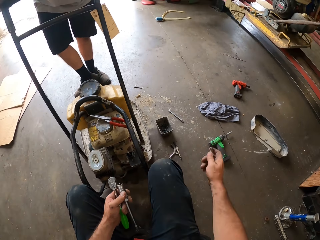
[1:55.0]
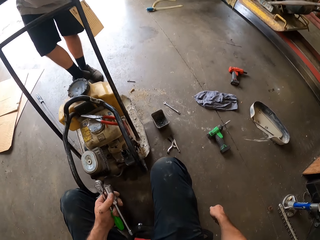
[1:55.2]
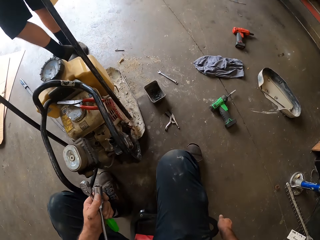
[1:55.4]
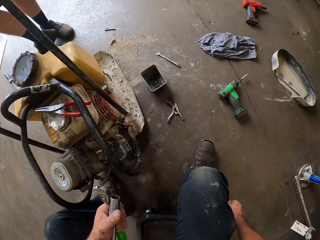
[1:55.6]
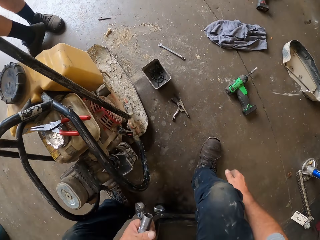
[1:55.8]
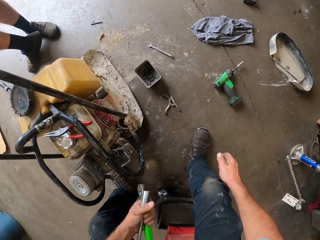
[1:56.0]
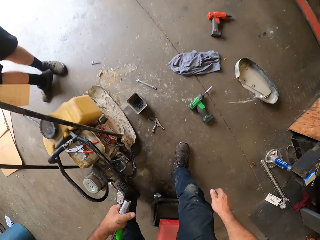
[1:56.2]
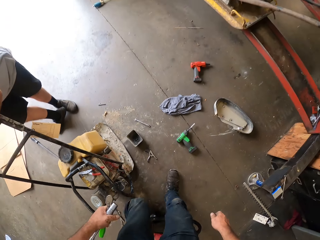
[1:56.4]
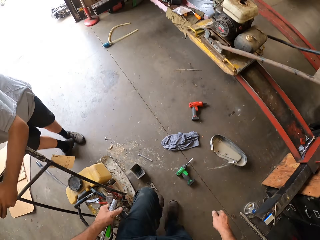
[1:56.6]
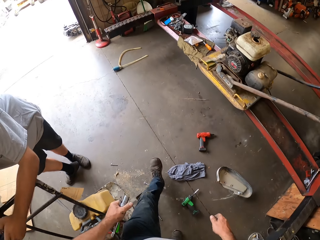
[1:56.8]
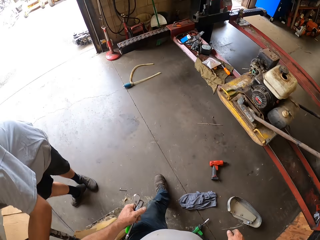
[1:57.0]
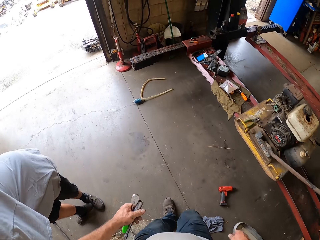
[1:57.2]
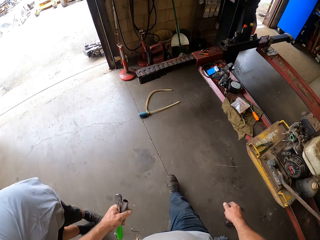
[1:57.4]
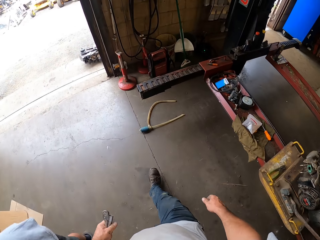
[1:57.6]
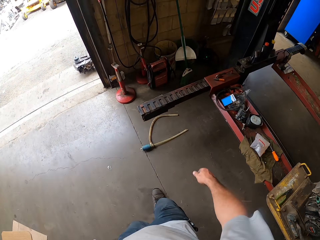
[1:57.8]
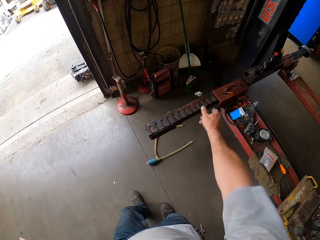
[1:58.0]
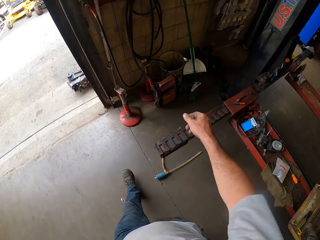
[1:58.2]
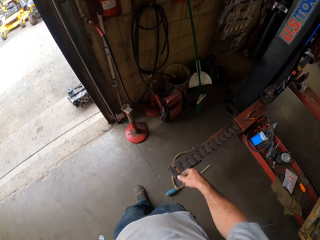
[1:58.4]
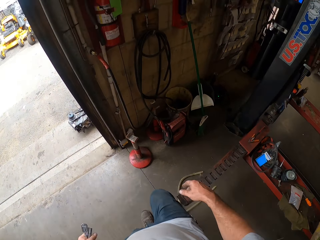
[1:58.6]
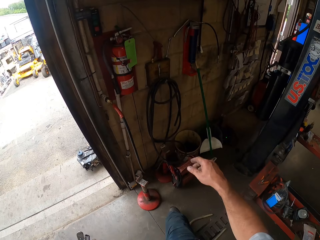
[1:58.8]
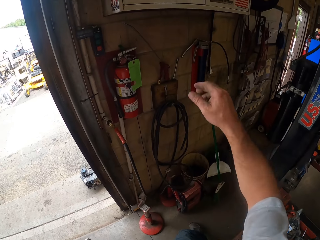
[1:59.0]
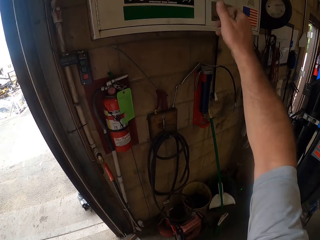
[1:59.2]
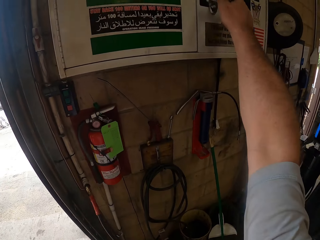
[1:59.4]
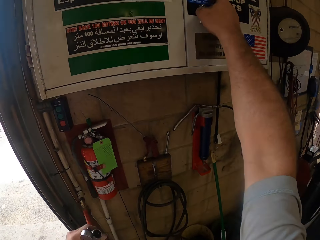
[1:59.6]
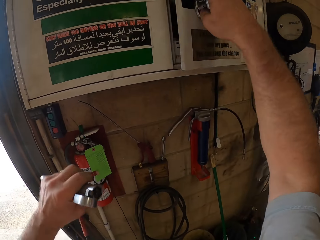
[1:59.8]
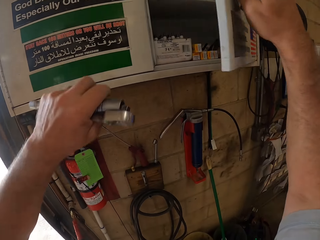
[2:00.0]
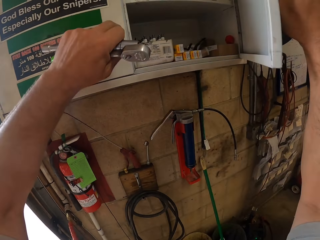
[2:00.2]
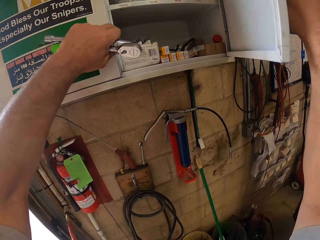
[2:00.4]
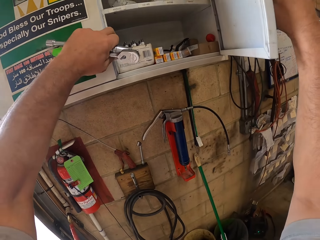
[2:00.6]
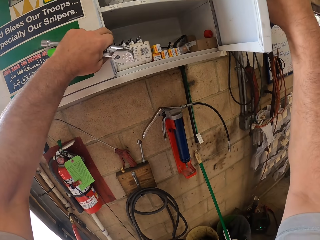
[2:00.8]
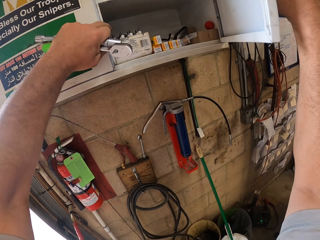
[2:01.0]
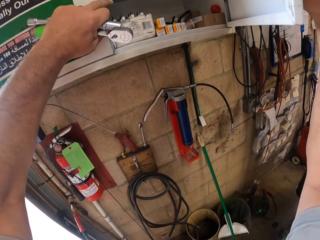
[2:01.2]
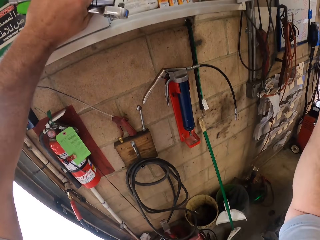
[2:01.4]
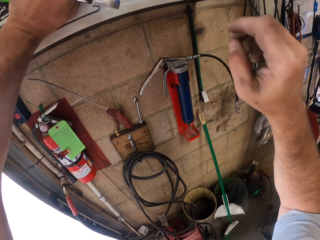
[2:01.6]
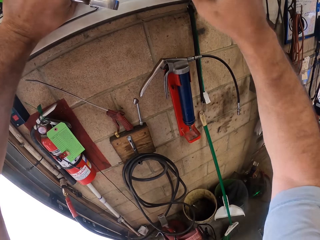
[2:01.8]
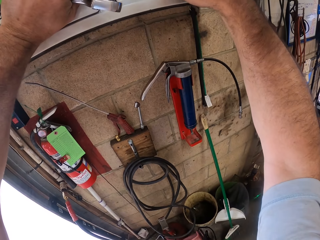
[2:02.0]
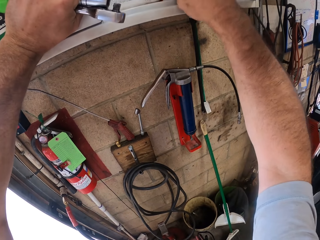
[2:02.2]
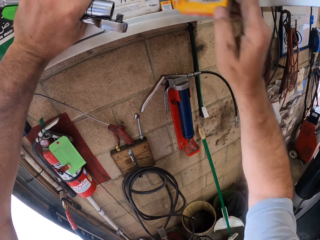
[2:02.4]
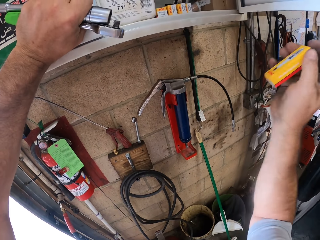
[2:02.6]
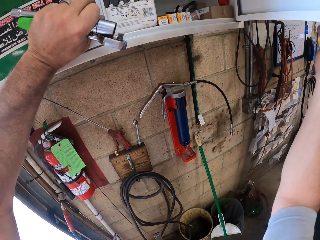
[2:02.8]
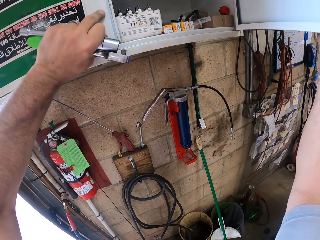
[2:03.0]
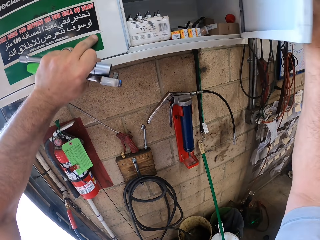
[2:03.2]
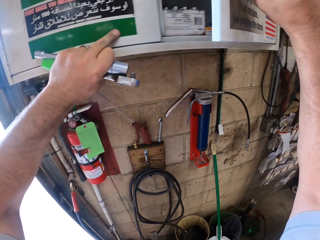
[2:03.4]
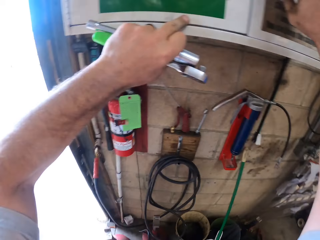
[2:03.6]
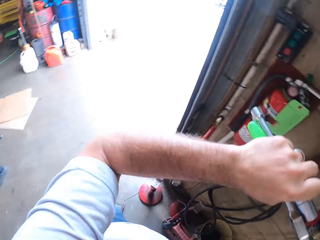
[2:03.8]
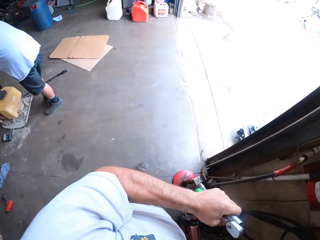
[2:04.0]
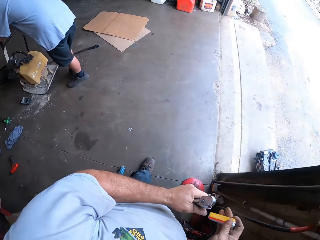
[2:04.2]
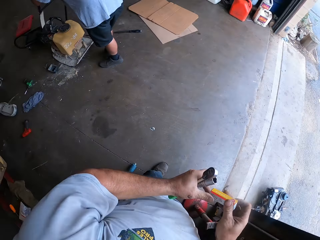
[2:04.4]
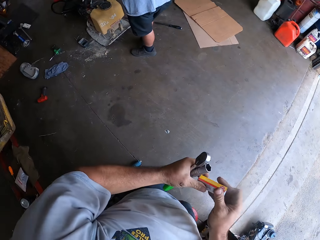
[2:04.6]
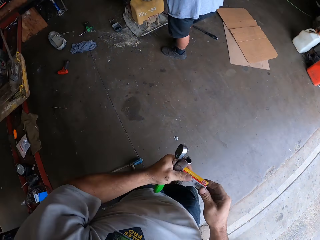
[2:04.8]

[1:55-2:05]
The camera wearer stands up from the stool. They walk forward. They throw the spark plug into a bin. They open a cabinet. They pick up a packet or box from the cabinet. They close the cabinet. They open the box.

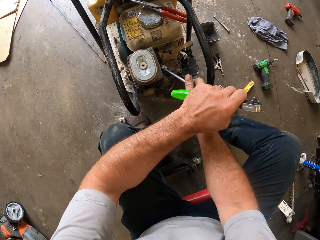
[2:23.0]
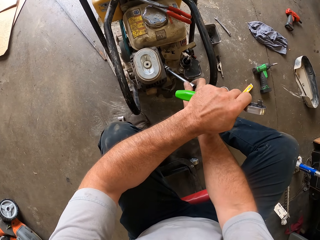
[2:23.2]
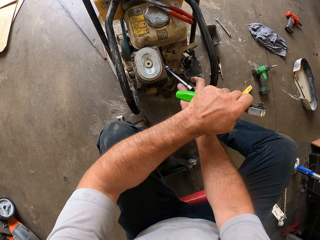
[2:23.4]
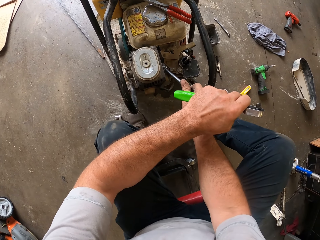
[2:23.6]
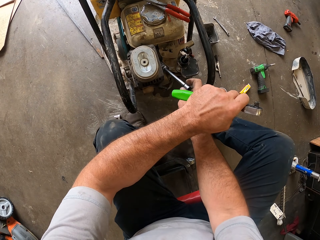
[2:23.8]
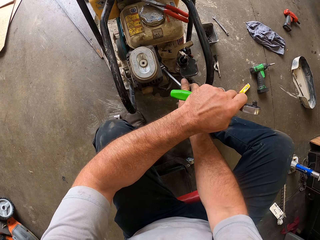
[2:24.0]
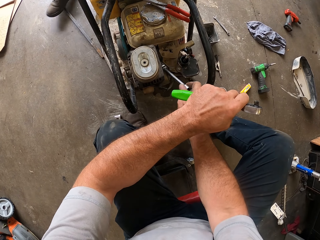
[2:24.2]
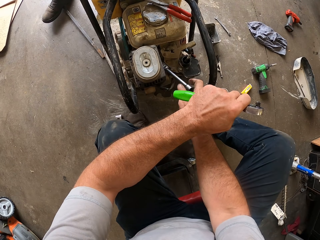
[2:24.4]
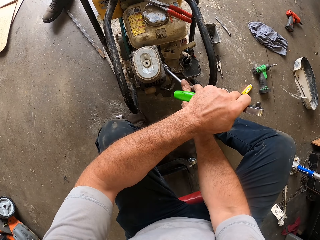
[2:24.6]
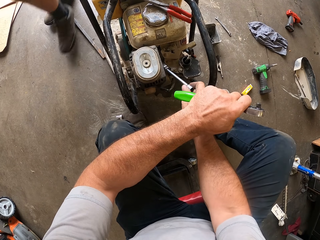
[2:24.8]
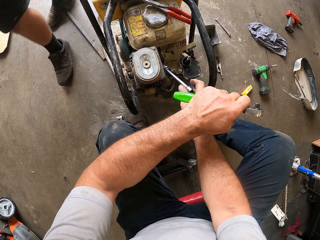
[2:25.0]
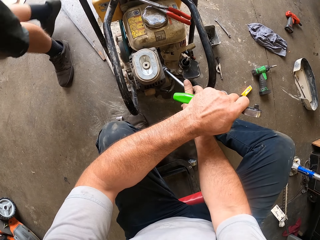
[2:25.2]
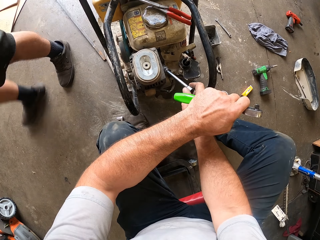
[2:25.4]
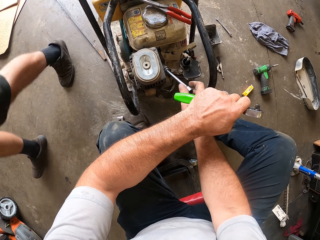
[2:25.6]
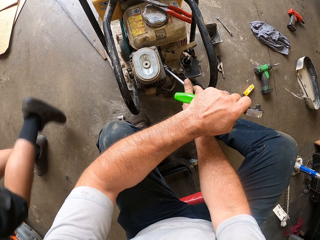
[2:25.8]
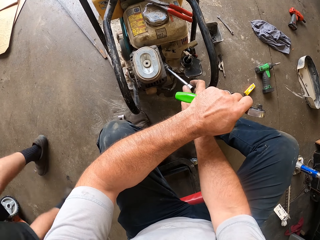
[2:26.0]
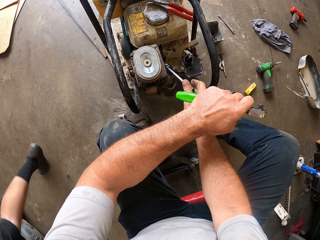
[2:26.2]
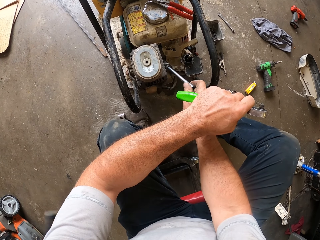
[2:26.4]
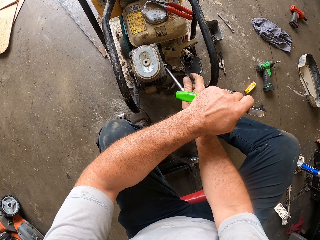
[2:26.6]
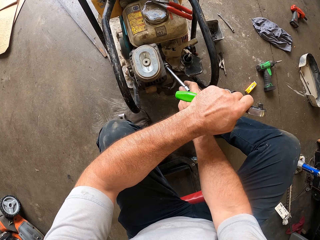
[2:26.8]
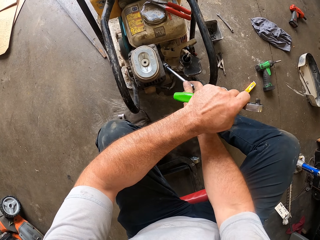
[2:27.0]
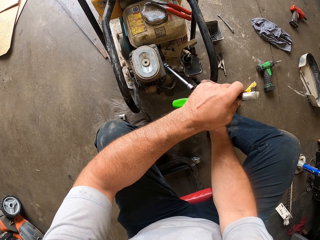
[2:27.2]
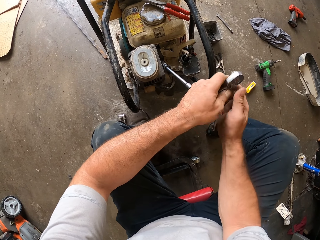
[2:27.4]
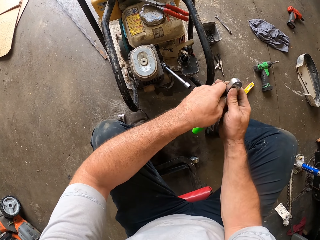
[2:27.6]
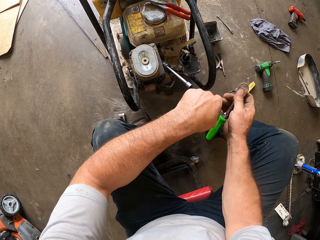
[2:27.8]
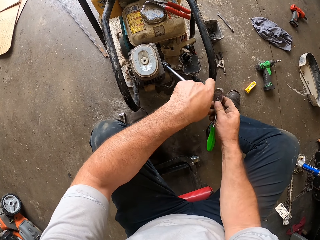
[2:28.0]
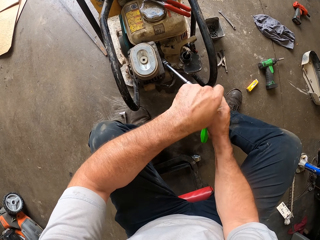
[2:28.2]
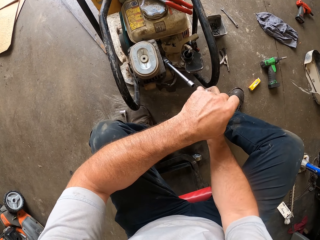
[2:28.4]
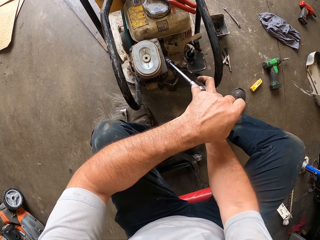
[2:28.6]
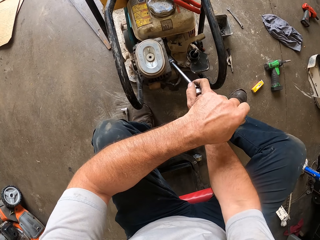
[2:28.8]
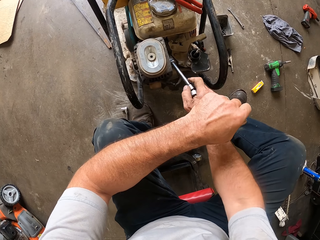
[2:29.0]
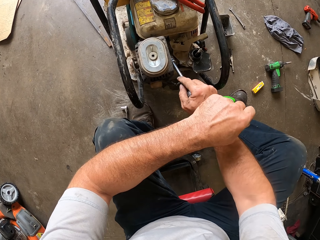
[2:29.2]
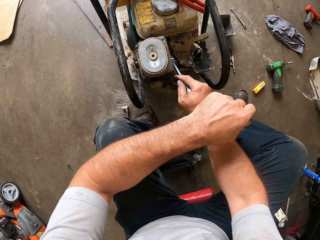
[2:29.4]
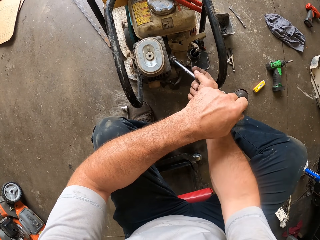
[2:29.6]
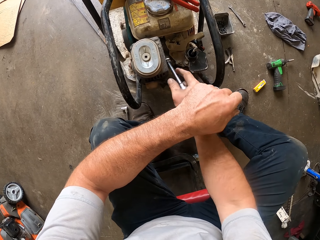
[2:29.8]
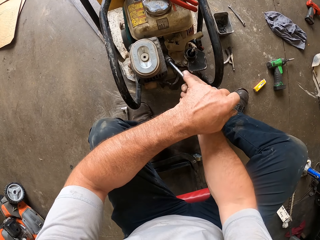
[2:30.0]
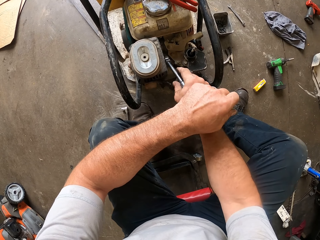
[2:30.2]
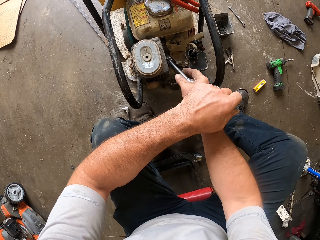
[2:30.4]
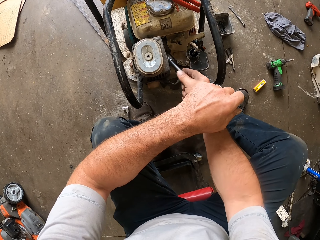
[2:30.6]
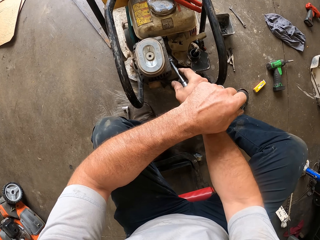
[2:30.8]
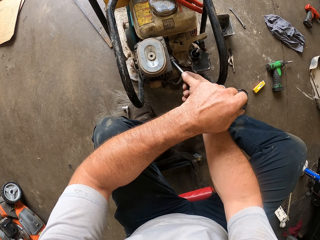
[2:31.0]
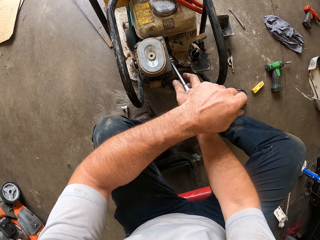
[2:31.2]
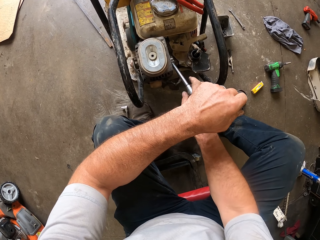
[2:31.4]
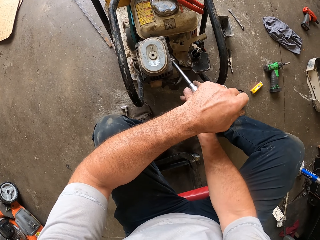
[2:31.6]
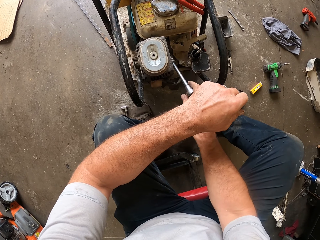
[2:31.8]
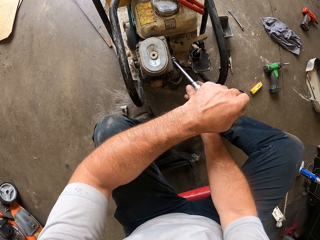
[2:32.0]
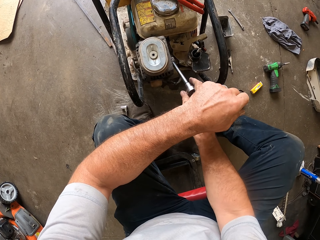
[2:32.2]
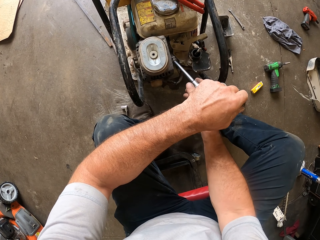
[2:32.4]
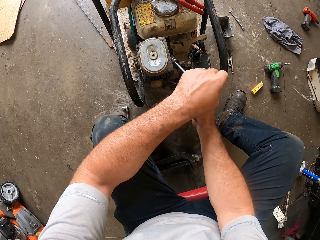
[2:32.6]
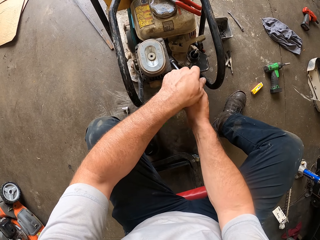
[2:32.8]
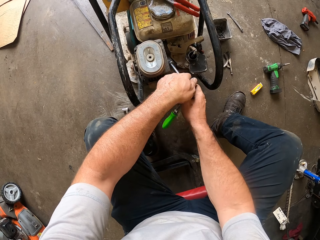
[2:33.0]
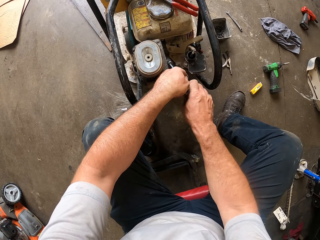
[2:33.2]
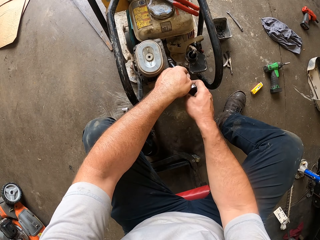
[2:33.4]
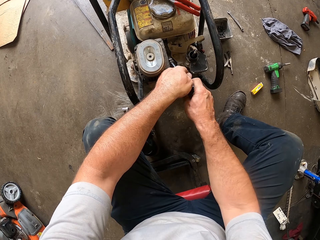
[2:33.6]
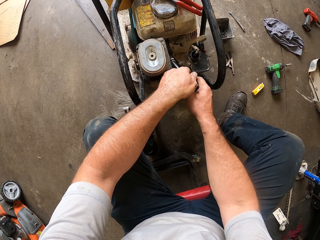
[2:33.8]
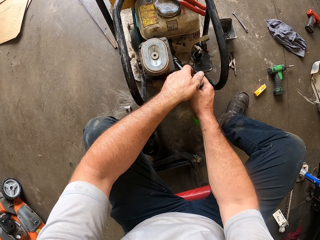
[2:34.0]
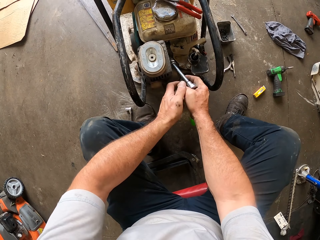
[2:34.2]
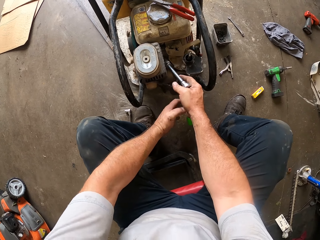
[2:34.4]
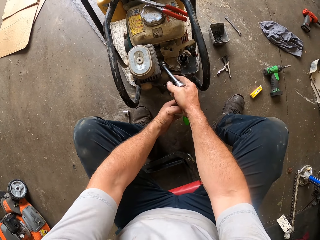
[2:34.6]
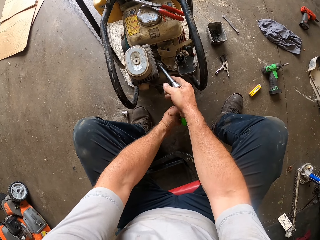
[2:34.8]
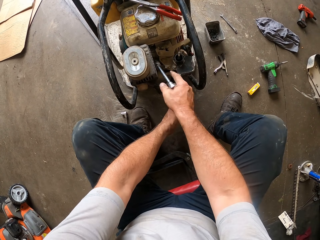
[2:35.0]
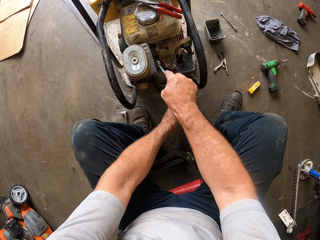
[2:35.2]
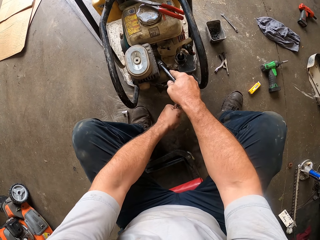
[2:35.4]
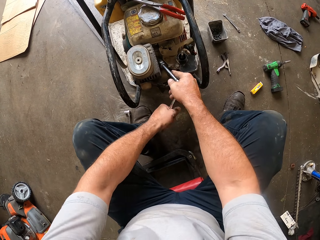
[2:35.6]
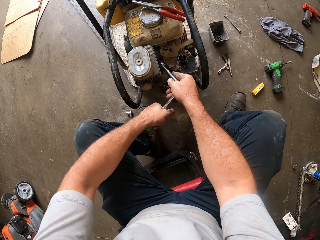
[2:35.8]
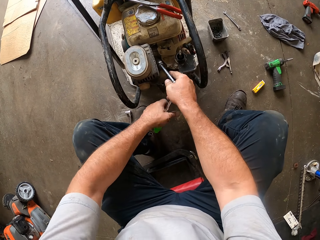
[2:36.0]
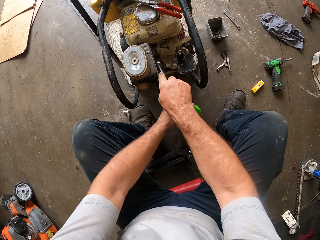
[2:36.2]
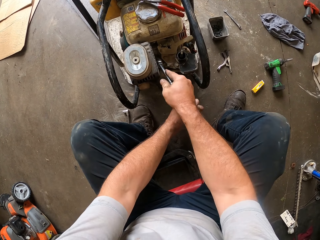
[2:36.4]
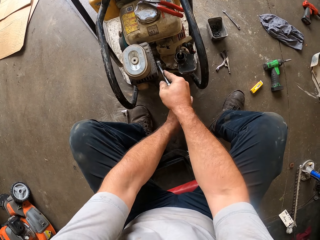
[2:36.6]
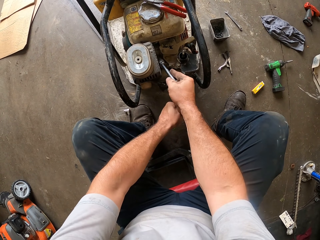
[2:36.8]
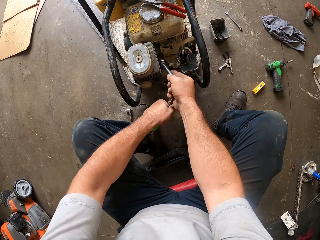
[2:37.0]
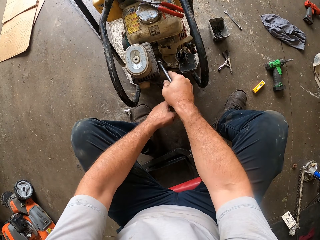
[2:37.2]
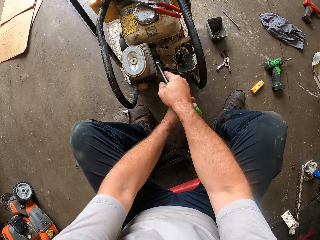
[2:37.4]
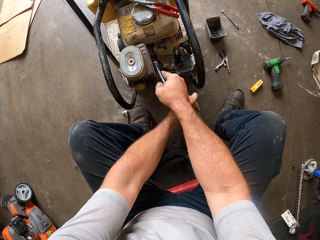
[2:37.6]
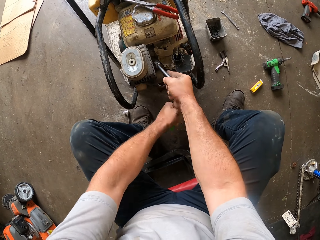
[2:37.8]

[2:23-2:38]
A man walks past the camera wearer. The camera wearer fastens something. He takes the torque wrench with his right hand. He attaches the torque wrench to the spark plug spanner. He tightens the spark plug to the lawnmower with the spark plug spanner. He holds the torque wrench with his left hand. He tightens the spark plug to the lawnmower with the spark plug spanner.
